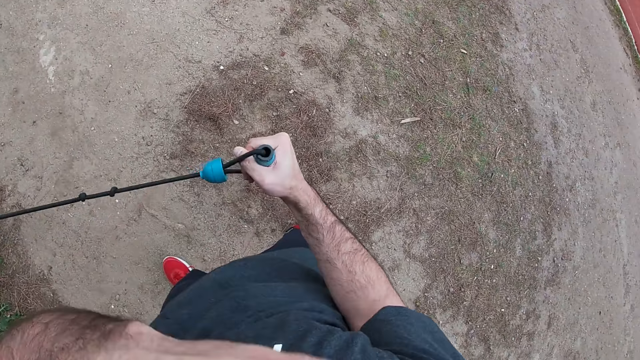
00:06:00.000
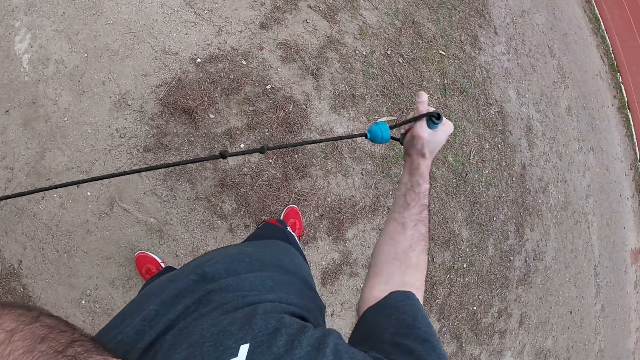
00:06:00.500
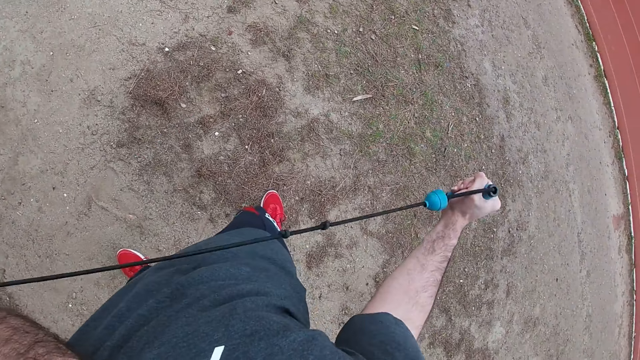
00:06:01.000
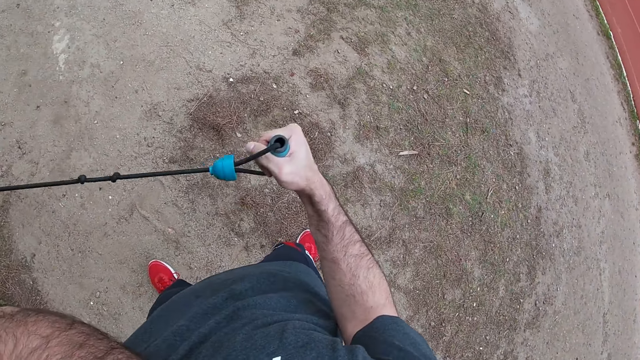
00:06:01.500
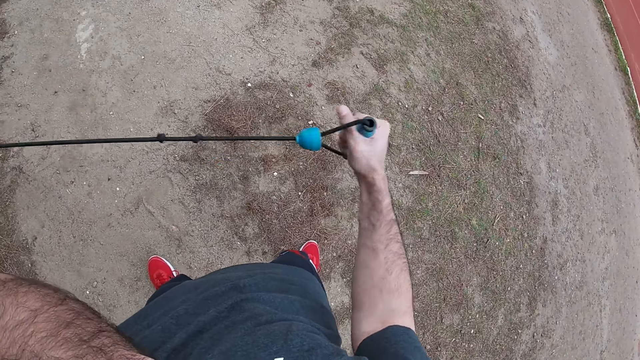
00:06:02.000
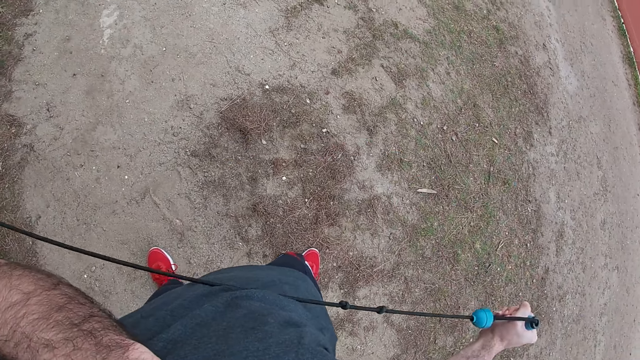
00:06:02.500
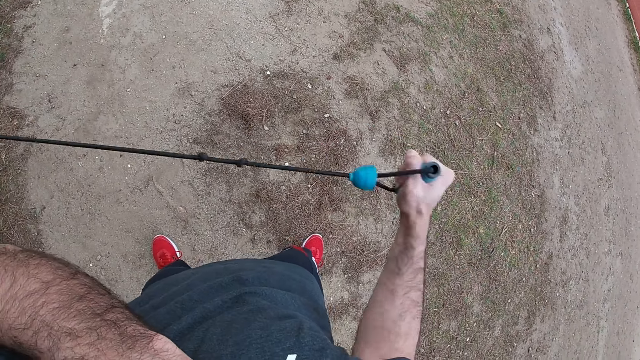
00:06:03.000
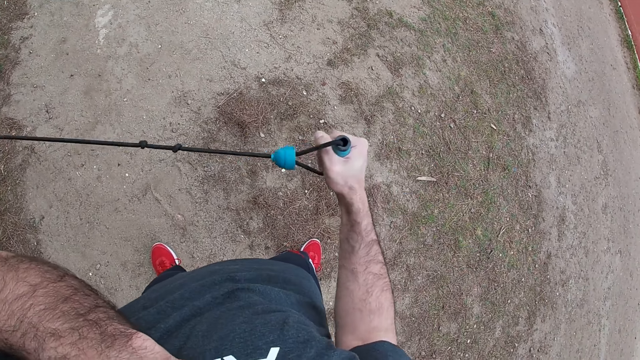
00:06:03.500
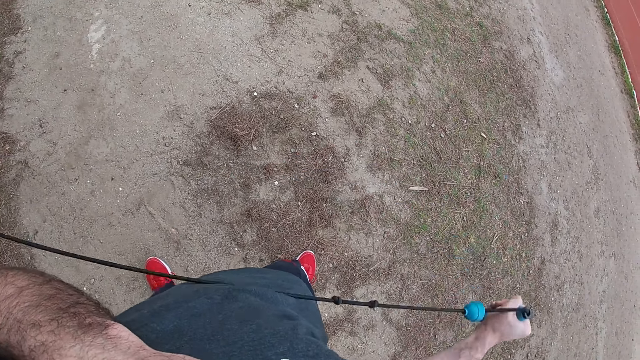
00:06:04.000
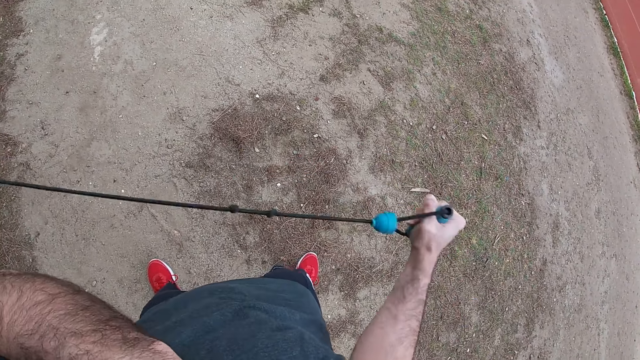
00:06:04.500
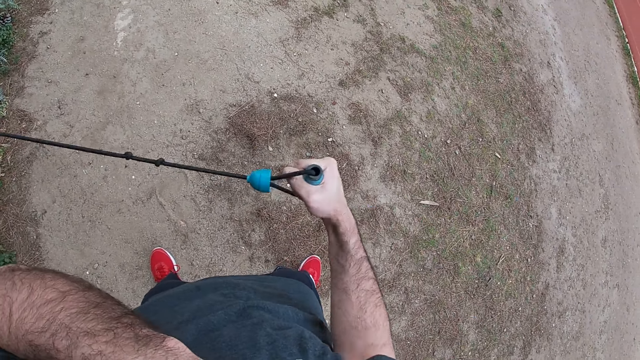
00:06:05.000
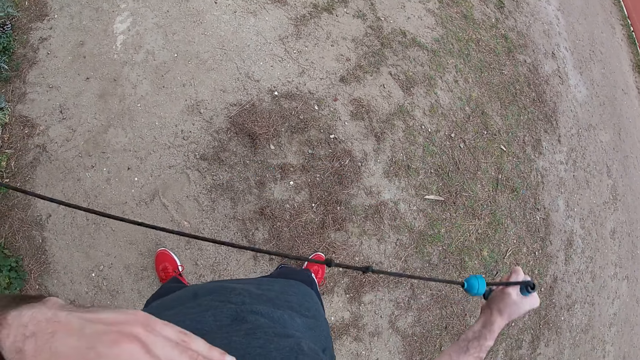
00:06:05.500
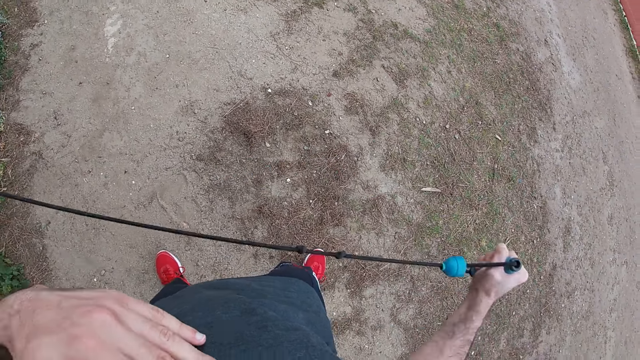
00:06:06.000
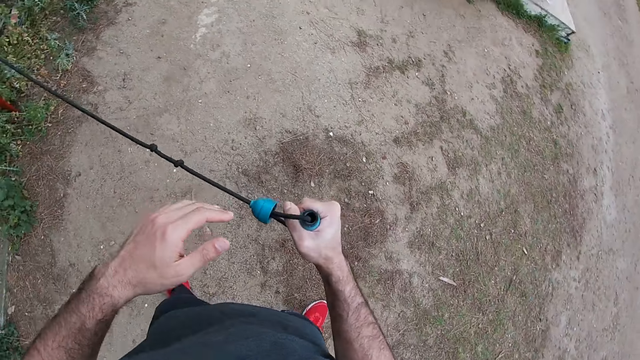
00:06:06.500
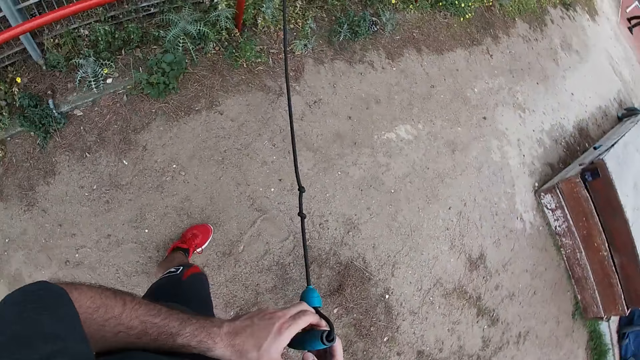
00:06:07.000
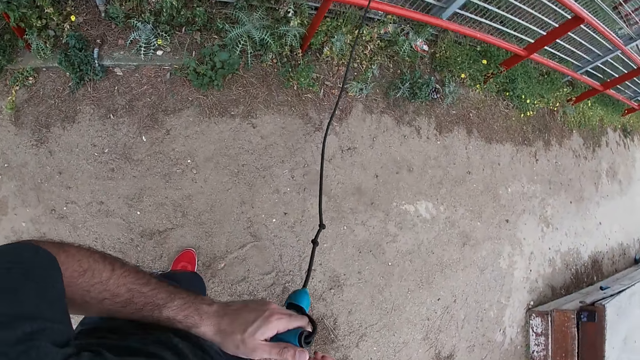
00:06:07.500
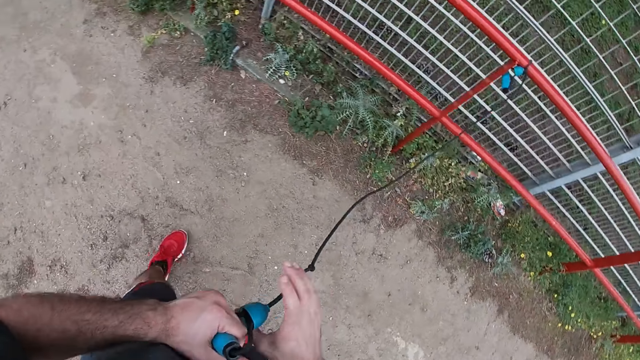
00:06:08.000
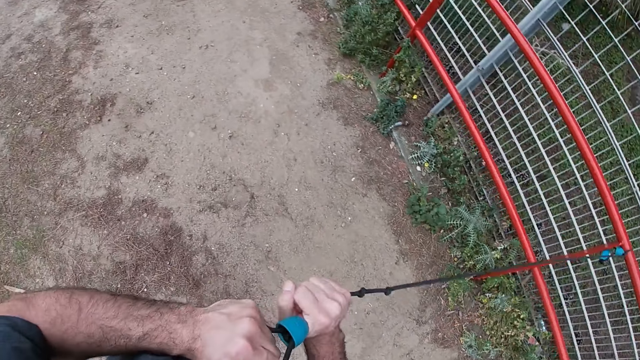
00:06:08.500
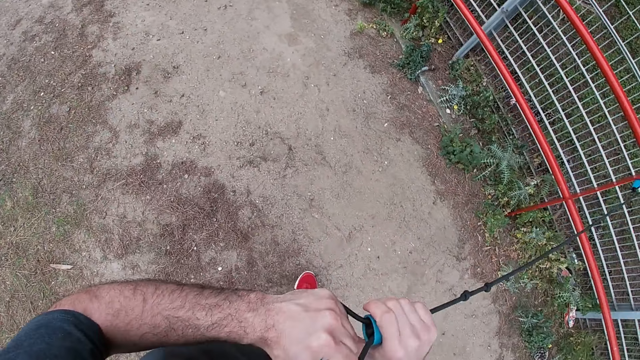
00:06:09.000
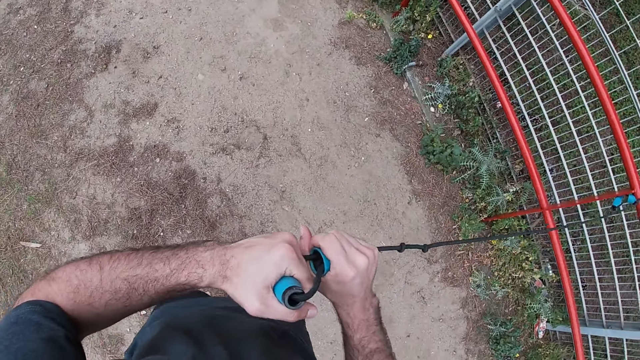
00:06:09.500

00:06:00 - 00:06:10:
The camera wearer pulls the resistance band with his right hand. He swings his right hand on the rope. He pulls the resistance band with his right hand repeatedly. He holds the resistance band with both hands. He looks around.

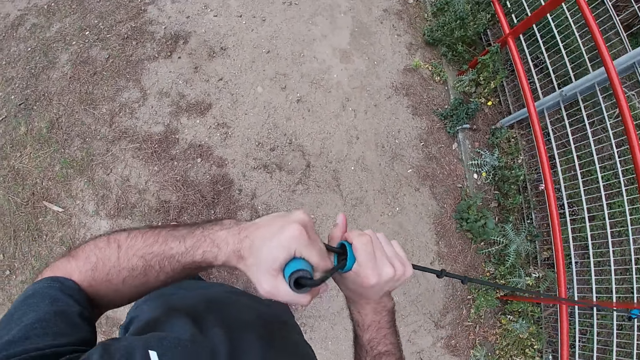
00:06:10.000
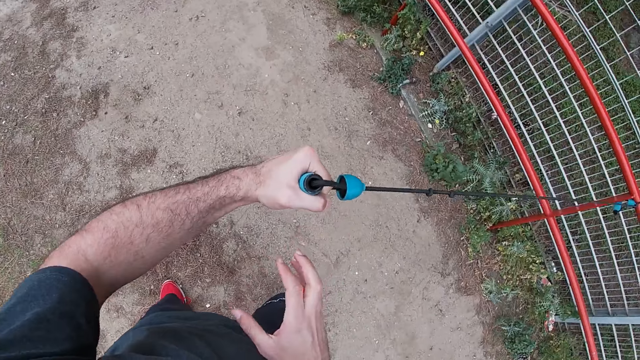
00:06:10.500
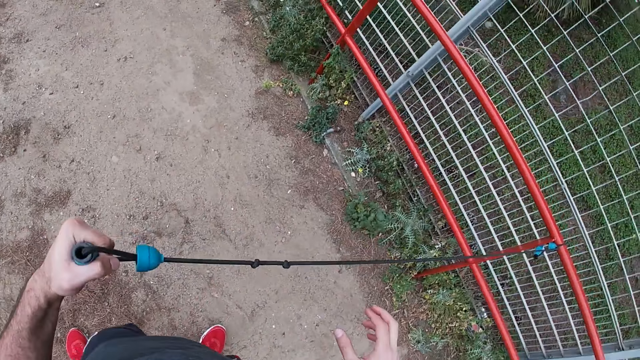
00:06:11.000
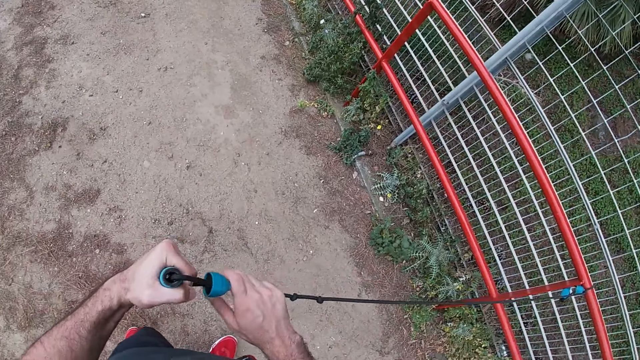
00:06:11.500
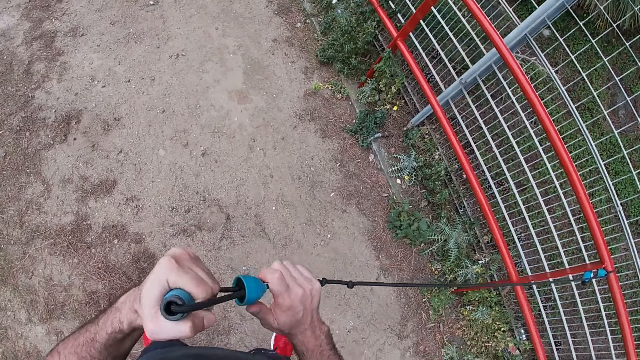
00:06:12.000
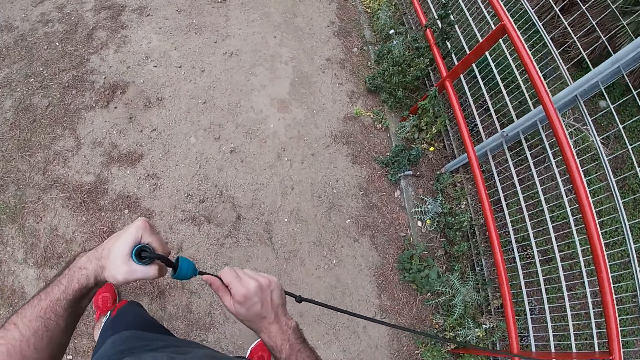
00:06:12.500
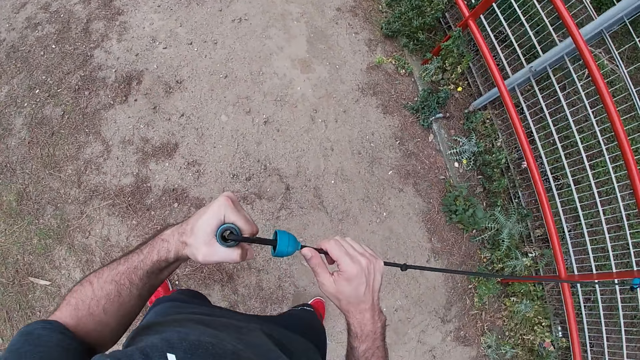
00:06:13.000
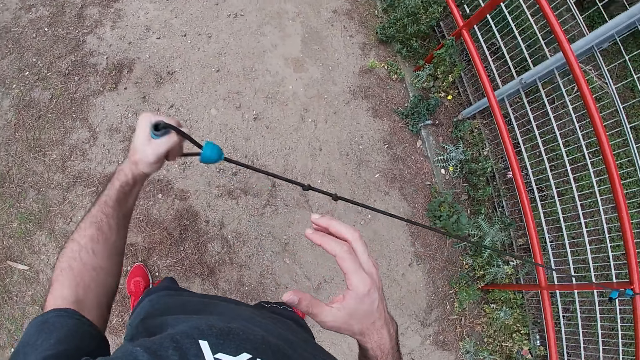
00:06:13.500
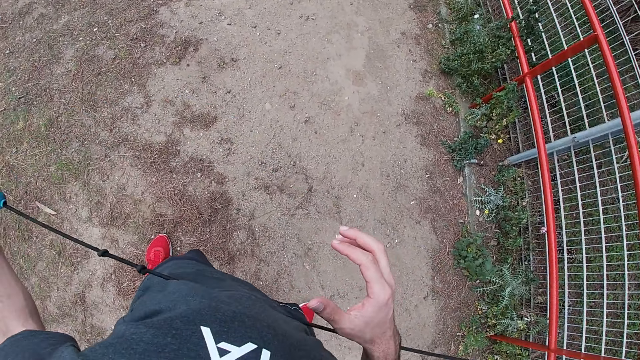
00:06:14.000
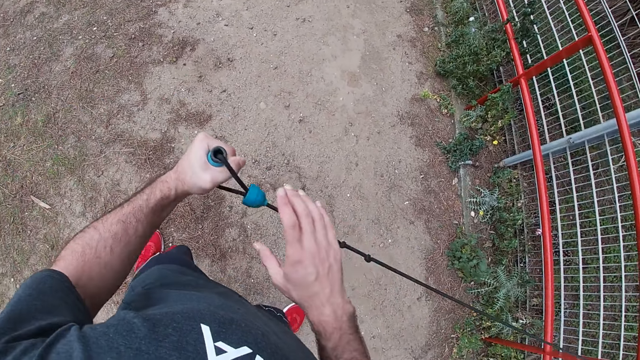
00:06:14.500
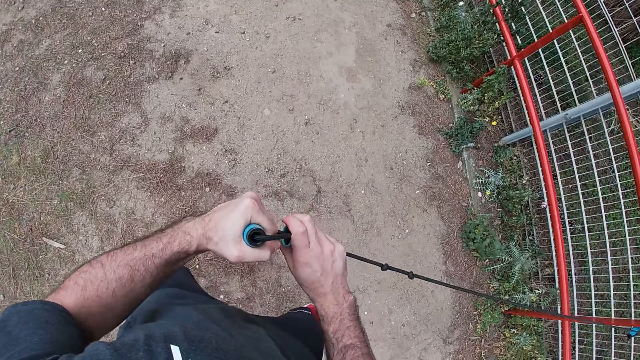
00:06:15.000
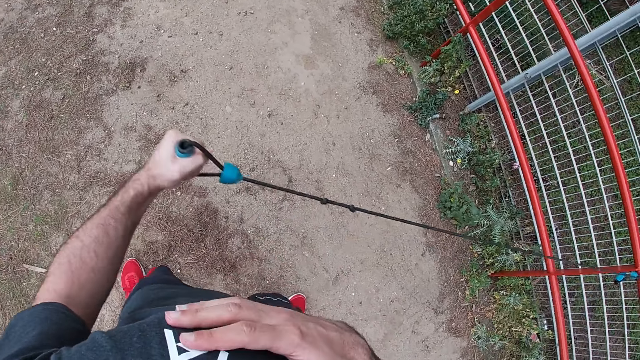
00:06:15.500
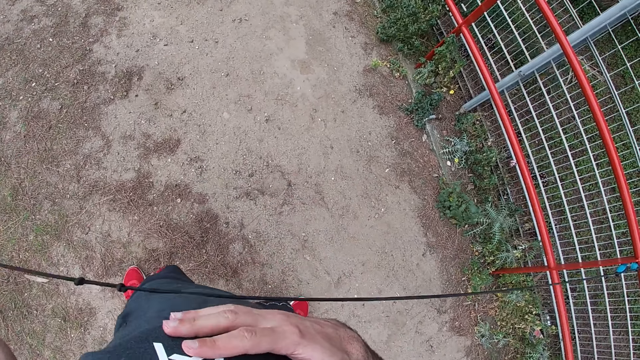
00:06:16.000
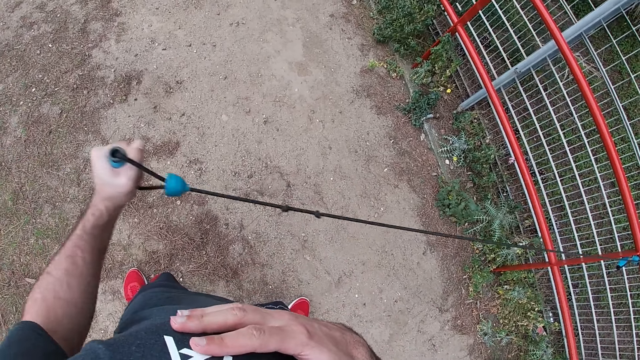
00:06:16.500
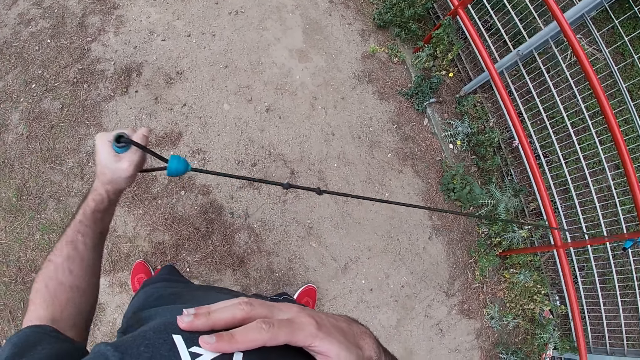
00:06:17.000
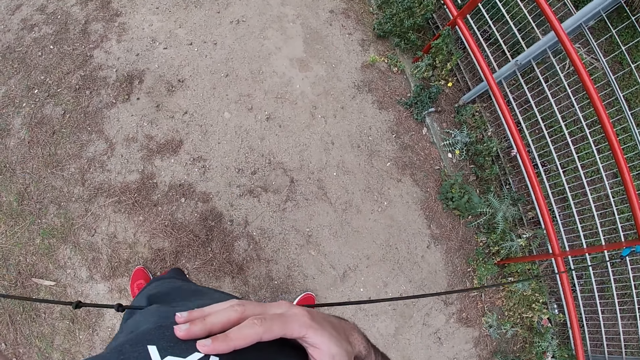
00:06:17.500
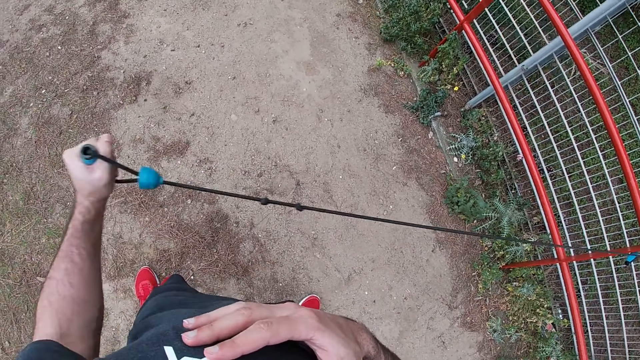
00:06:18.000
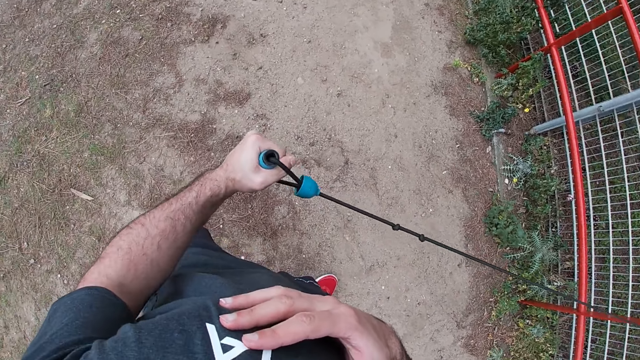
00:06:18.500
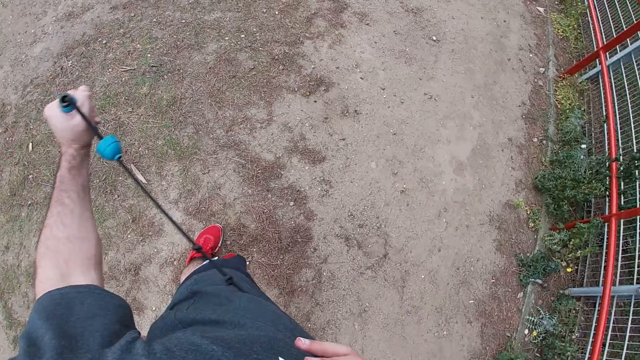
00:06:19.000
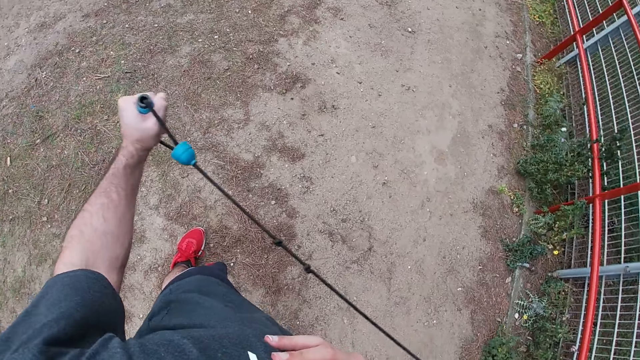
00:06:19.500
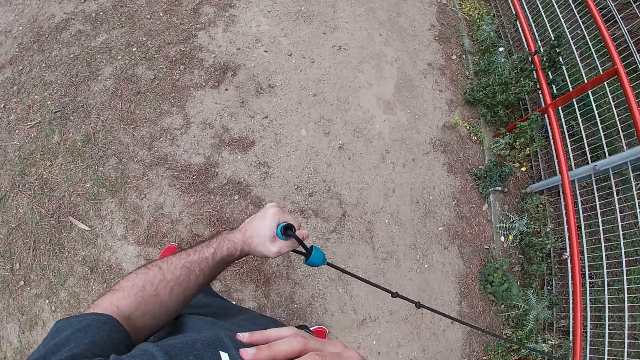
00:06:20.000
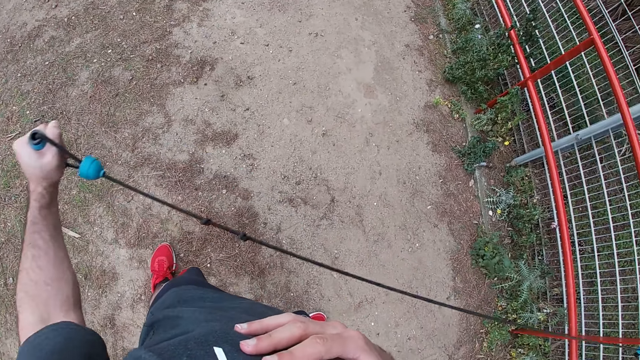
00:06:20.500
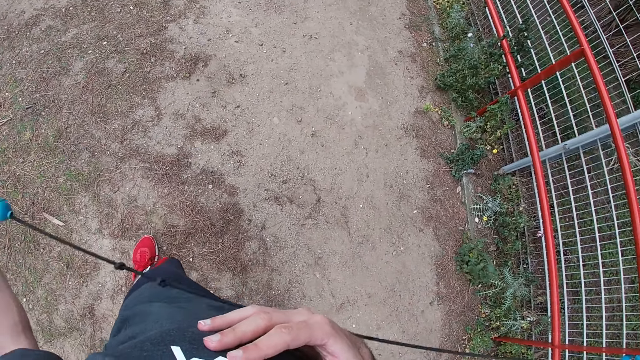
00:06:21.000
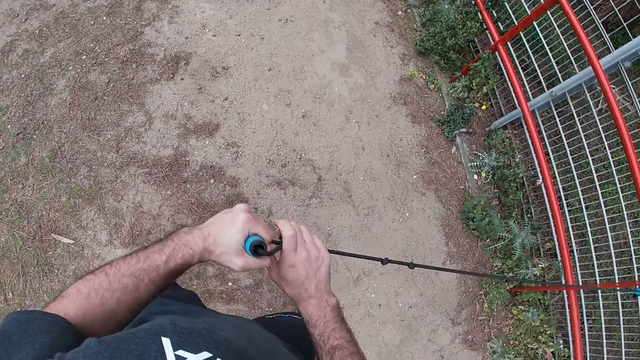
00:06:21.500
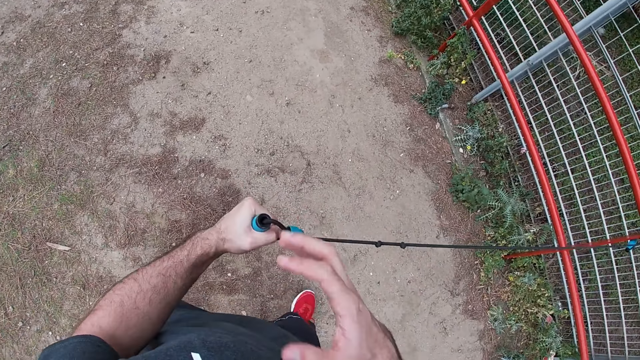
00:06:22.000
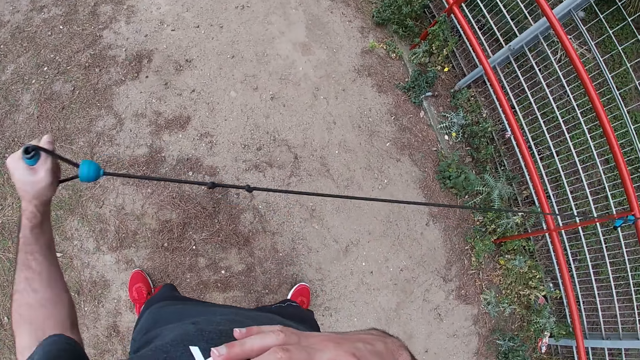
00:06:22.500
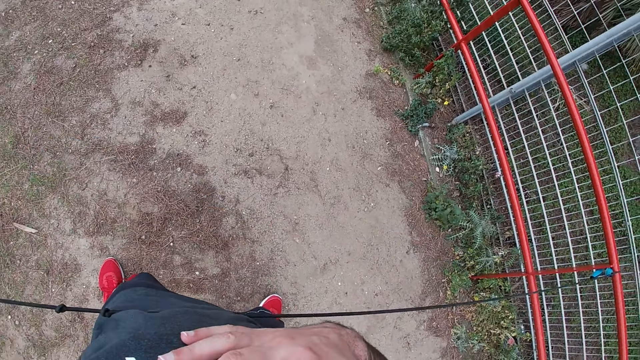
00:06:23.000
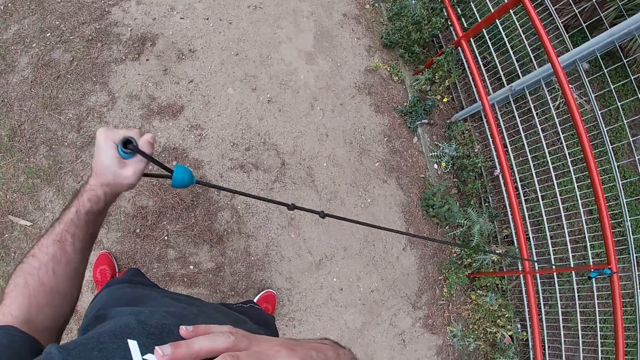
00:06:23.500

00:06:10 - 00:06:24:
The camera wearer pulls the resistance band with his left hand. He holds the resistance band with both hands. He holds the rope clip with his left hand. He holds the resistance band with his left hand. He pulls the resistance band with his left hand. He swings his left hand on the rope. He holds the resistance band with both hands. He pulls the resistance band with his left hand repeatedly. He holds the resistance band with both hands. He pulls the resistance band with his left hand.
